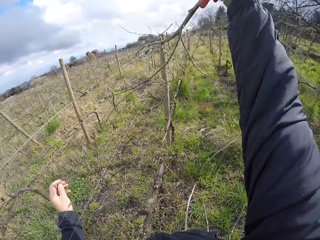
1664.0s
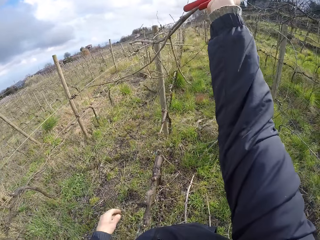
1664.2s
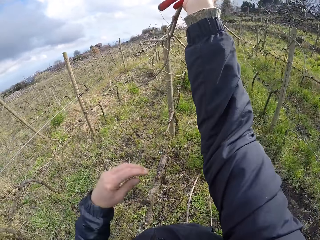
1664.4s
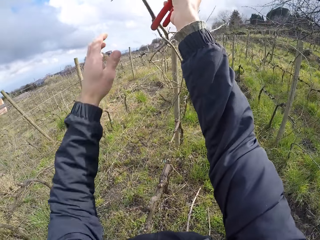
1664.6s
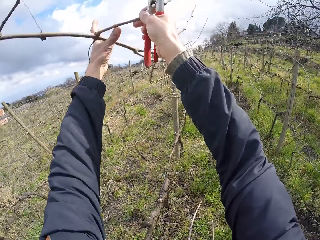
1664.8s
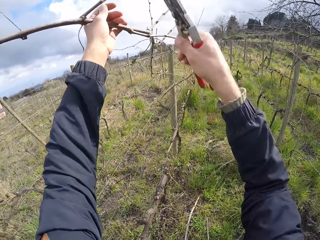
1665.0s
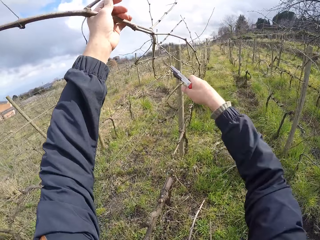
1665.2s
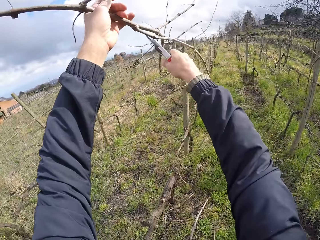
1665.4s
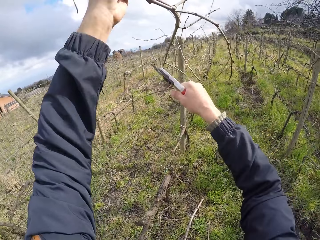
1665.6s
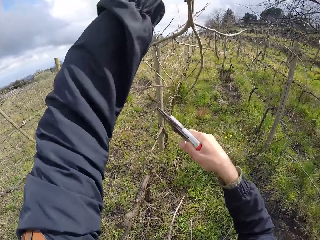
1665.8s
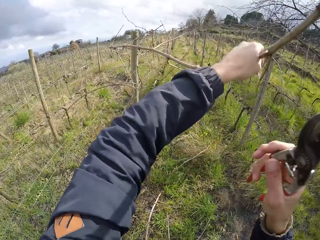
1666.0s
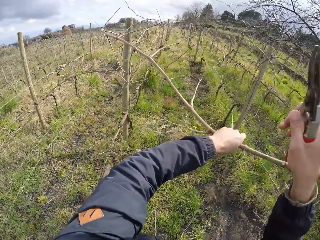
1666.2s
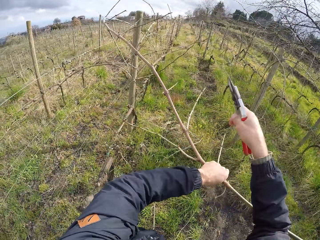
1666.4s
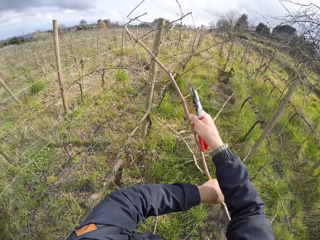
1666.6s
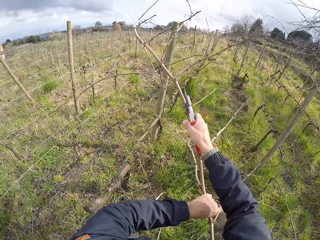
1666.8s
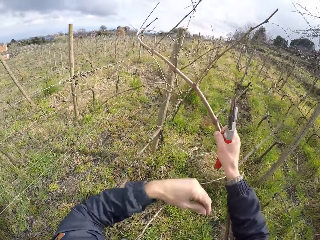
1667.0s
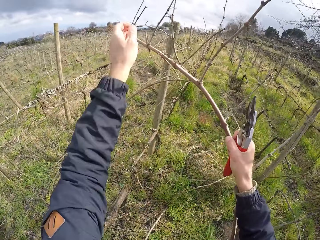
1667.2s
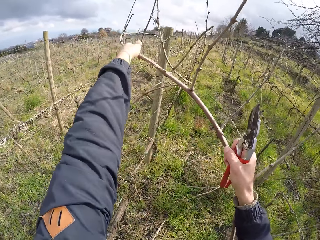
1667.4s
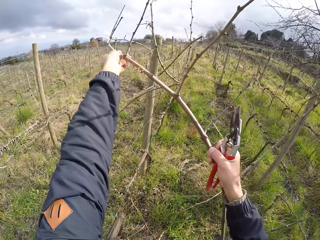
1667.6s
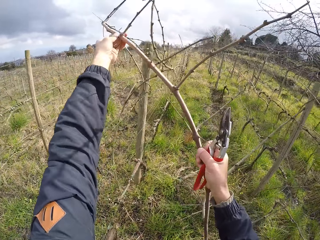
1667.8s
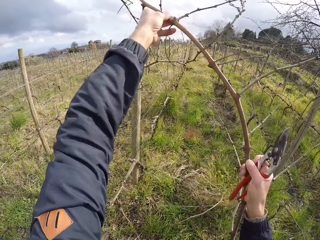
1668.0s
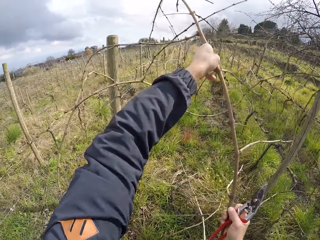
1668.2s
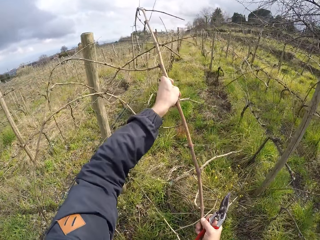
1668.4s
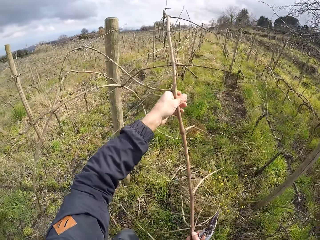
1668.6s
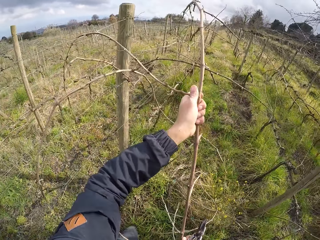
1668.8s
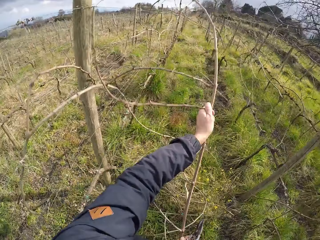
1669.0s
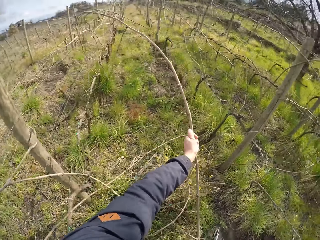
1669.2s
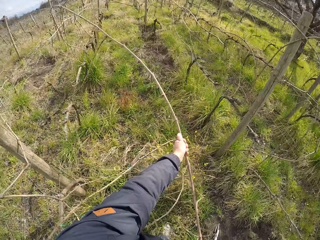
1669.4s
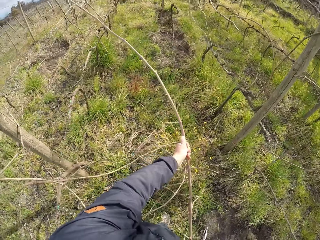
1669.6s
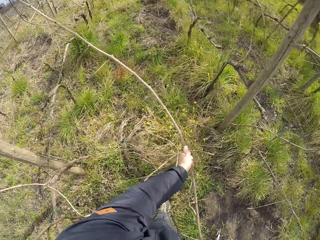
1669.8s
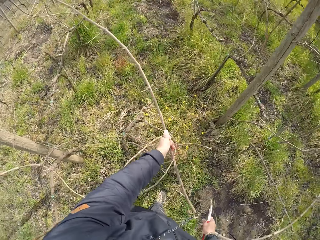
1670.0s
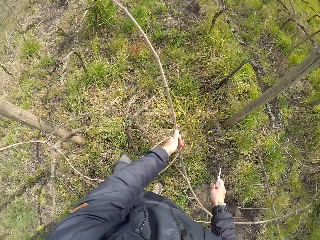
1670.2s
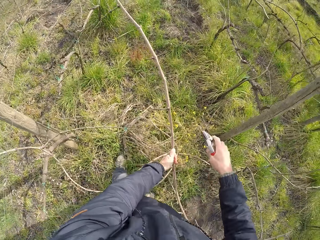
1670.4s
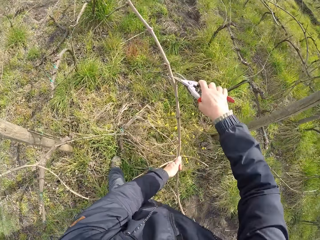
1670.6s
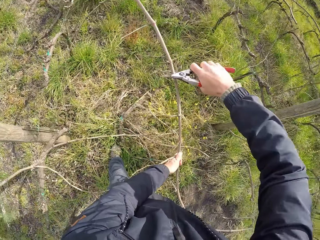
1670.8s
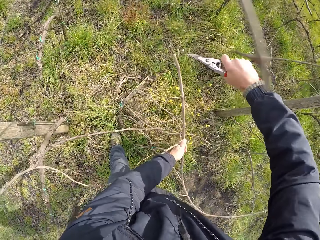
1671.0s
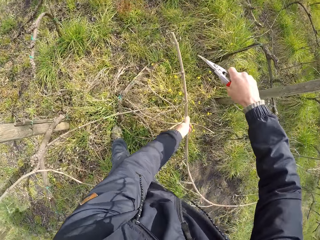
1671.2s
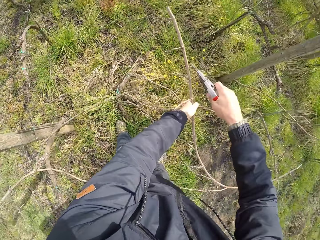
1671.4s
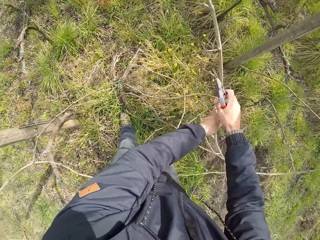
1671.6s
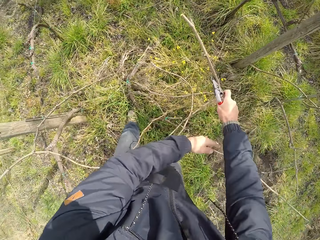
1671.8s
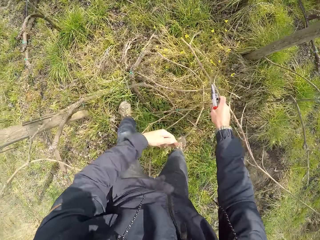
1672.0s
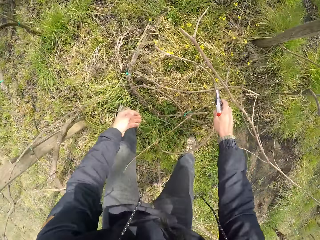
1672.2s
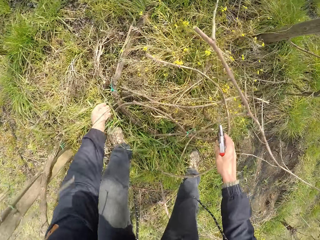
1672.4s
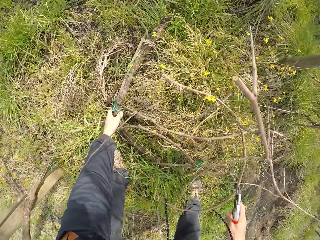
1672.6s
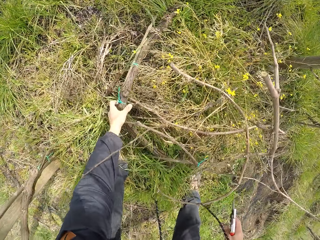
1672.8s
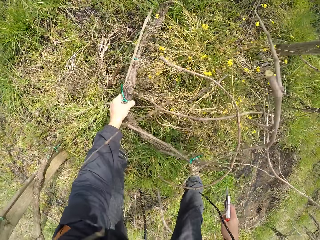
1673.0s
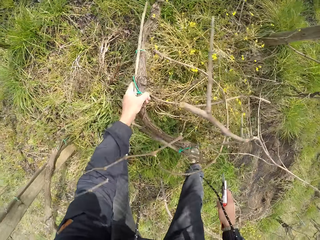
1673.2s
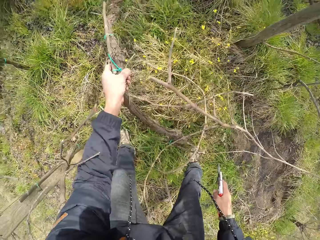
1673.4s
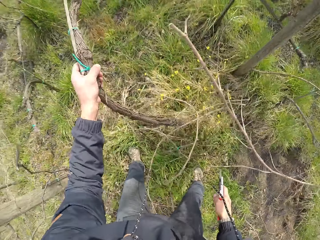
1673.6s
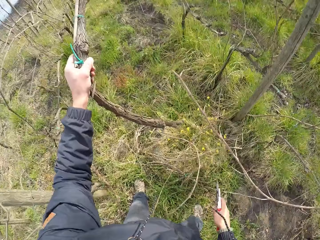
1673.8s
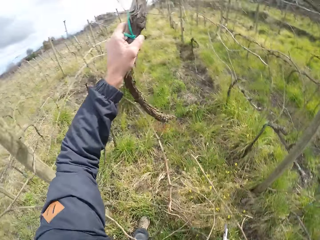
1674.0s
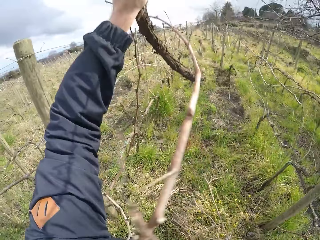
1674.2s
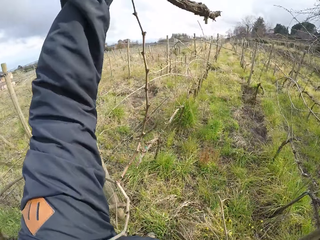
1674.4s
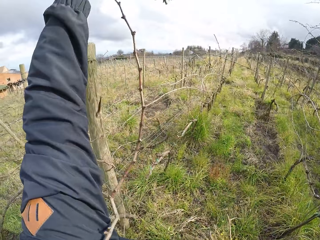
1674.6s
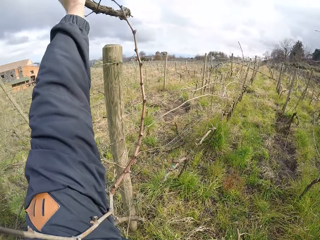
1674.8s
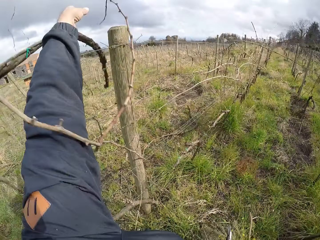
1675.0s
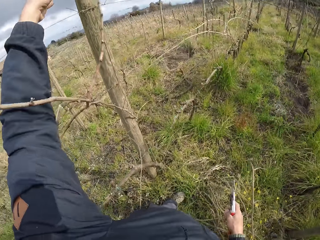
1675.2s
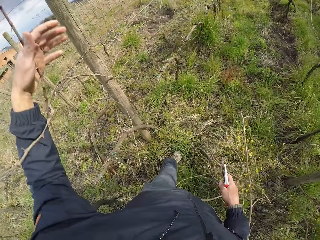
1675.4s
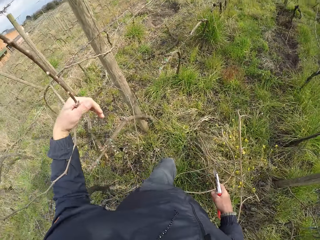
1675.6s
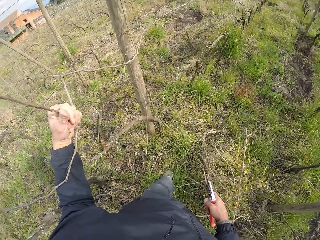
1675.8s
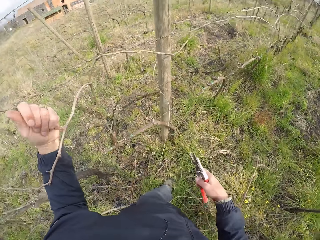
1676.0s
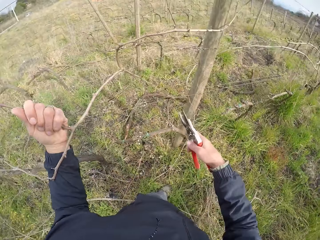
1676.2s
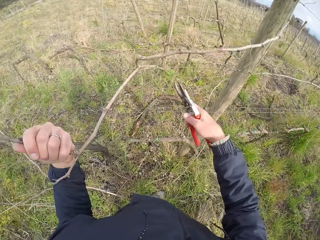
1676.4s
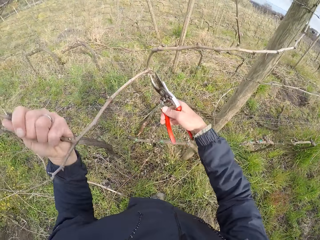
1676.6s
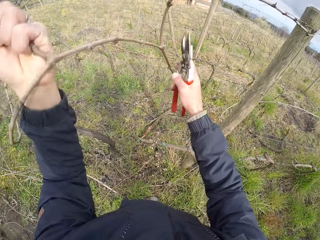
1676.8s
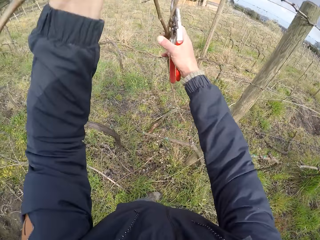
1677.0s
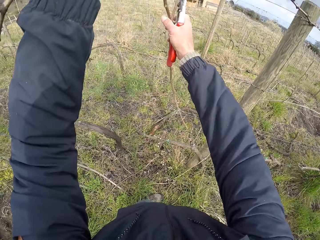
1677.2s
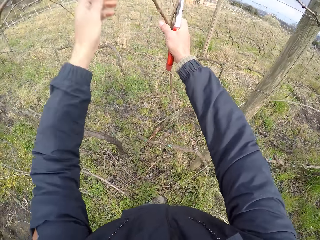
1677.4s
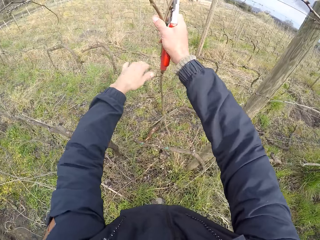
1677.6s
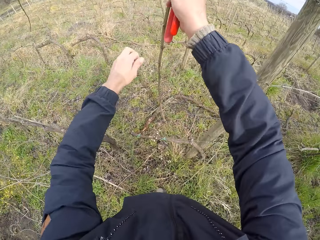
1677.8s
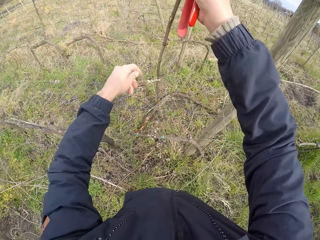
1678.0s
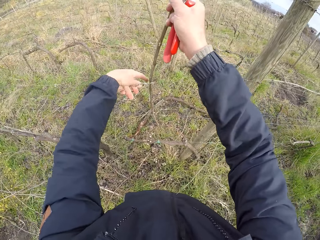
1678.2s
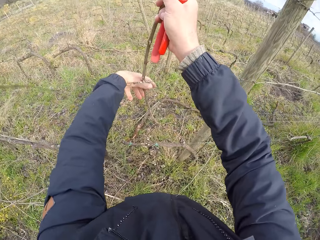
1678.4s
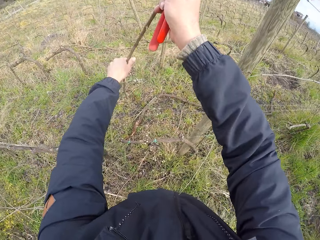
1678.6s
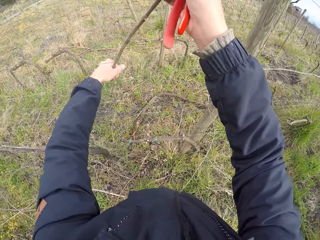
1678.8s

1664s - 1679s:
The camera wearer touches the branch with his right hand. He holds the branch with his left hand. He cuts the branch with the pruning shears. He twists the branch with his left hand. He holds the branch with his left hand. He pulls the branch with his left hand. He cuts the branch with the pruning shears in his right hand. He drops the branch on the ground with both hands. He picks up a branch or big wood from the ground with his left hand. He raises the branch up with his left hand. He throws the big wood away. He holds the branch on the ground with his left hand. He holds the branch with his left hand. He touches the branch with both hands.

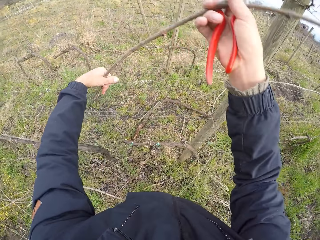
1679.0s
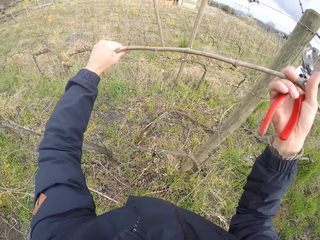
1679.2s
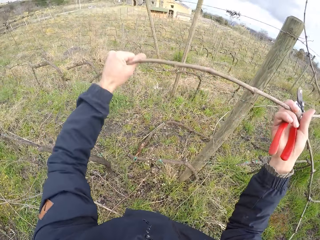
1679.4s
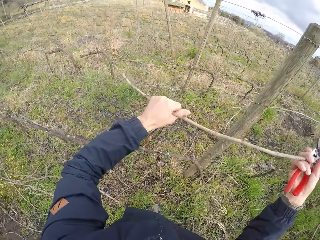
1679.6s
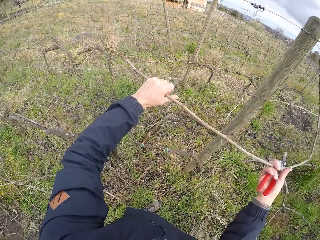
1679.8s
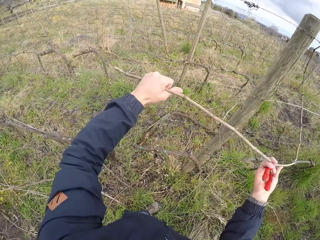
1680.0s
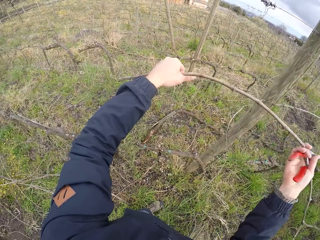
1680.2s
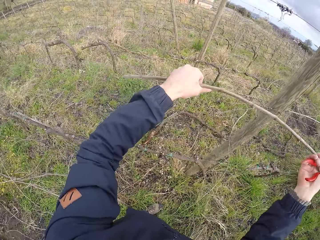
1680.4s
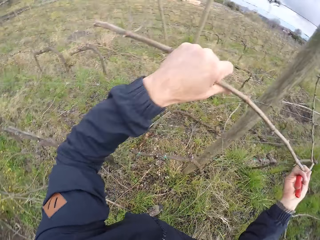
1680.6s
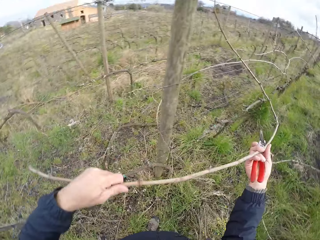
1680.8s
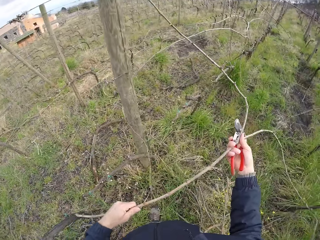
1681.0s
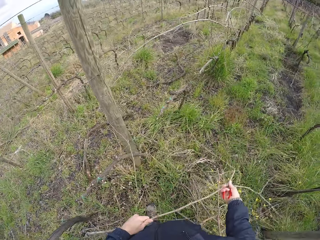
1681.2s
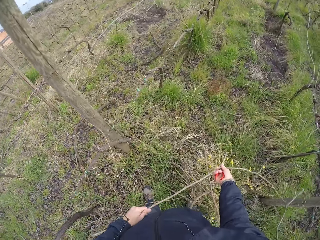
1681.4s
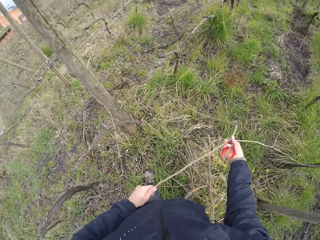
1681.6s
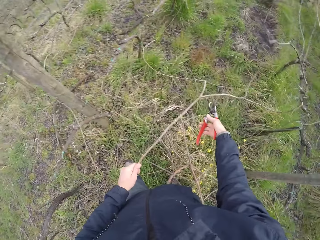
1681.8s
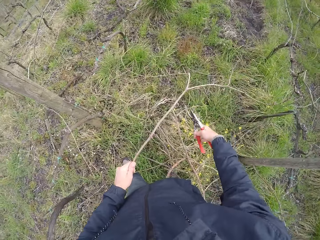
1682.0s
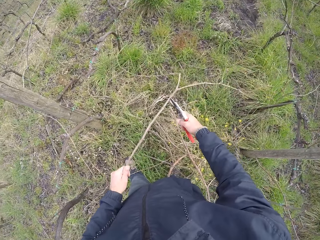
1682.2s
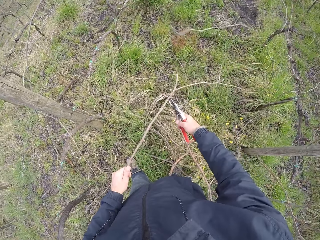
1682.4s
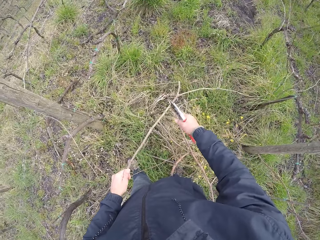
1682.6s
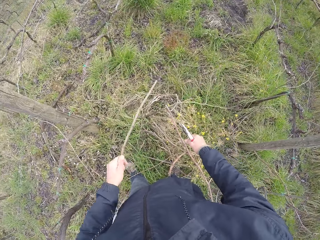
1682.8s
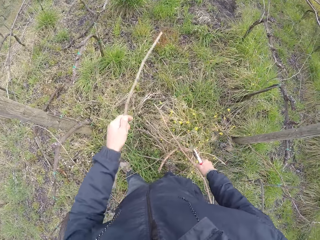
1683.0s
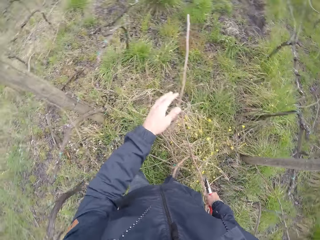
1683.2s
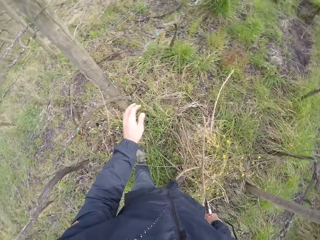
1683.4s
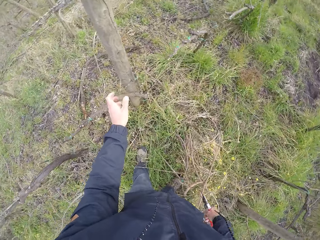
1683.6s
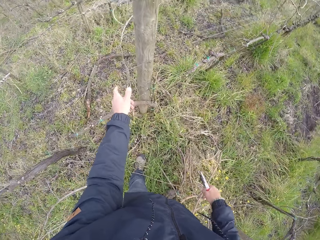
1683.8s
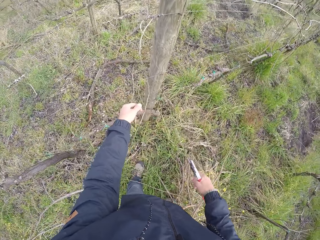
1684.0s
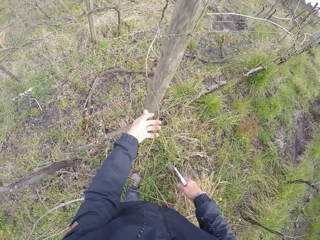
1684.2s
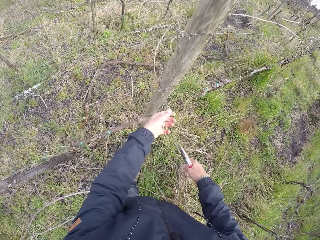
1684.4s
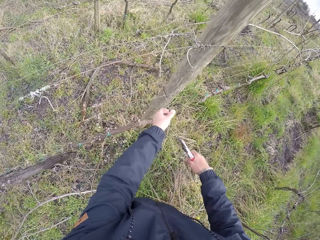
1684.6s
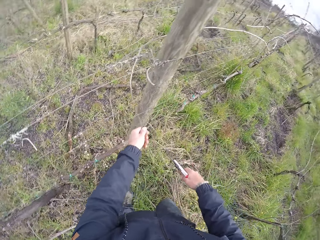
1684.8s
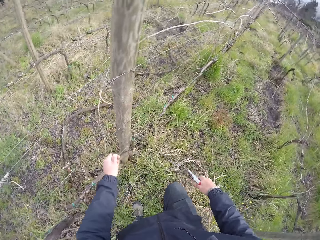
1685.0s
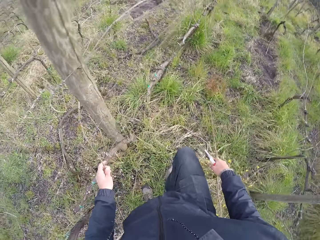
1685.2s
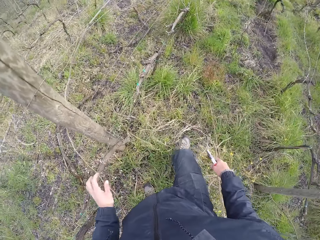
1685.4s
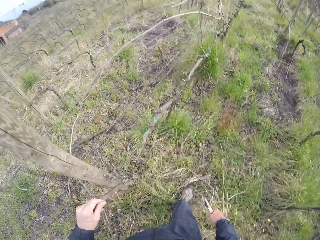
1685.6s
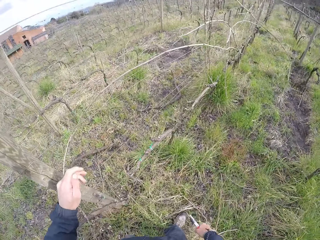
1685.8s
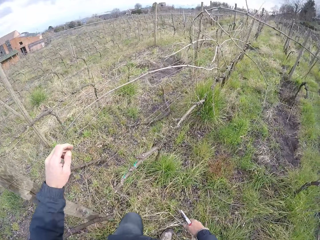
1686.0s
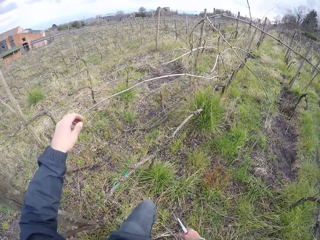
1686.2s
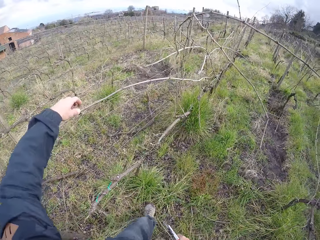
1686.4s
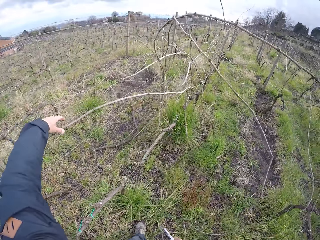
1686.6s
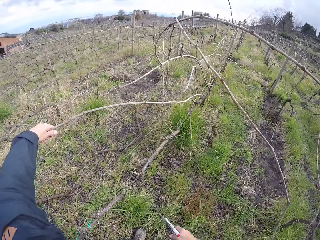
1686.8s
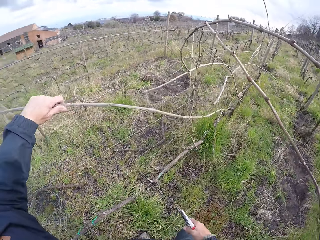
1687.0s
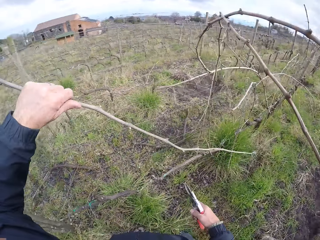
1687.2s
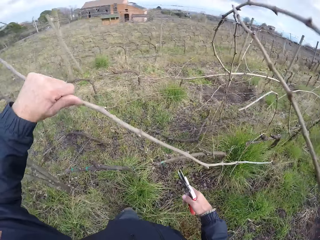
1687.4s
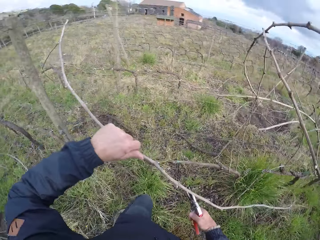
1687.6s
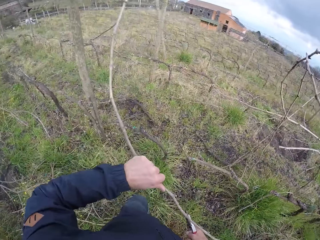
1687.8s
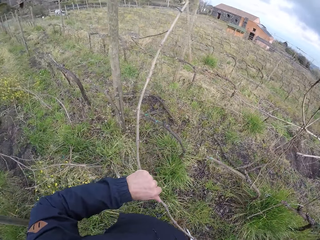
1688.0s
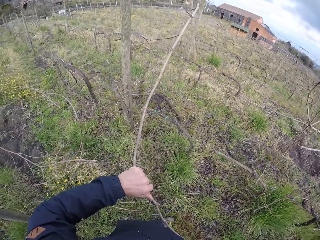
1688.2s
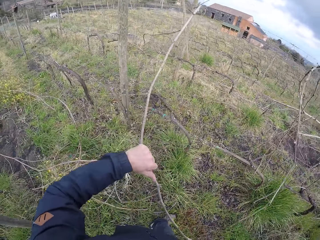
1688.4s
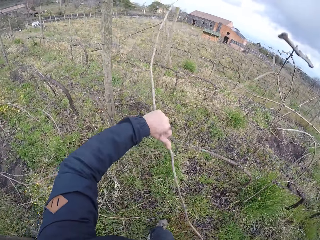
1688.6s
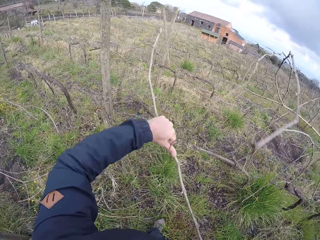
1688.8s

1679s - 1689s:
The camera wearer cuts the branch with the pruning shears in his right hand. He throws the branch on the ground with his left hand. He pulls the branch with his left hand. He holds the branch with his left hand.
